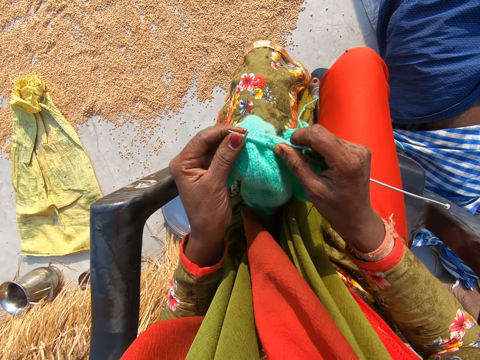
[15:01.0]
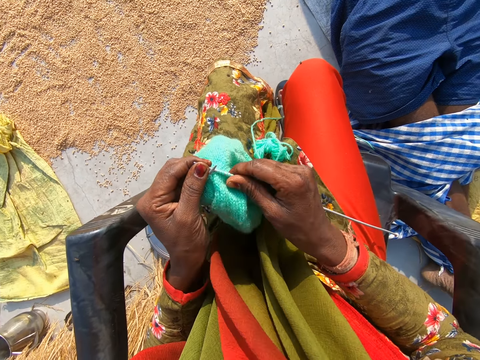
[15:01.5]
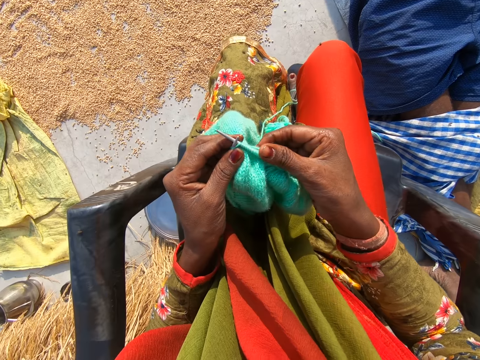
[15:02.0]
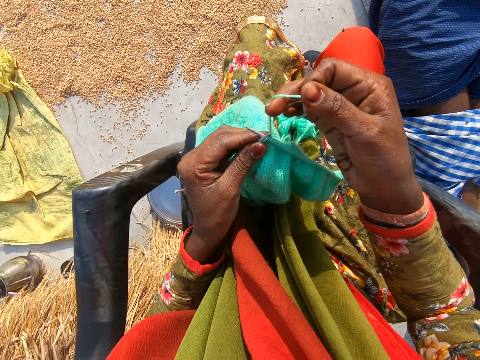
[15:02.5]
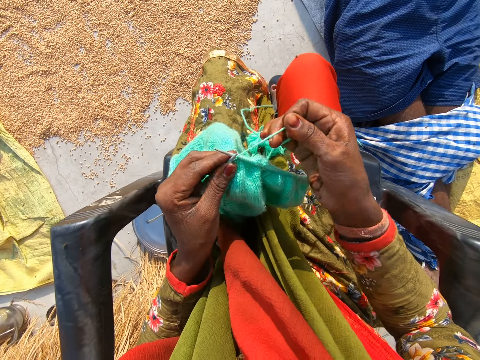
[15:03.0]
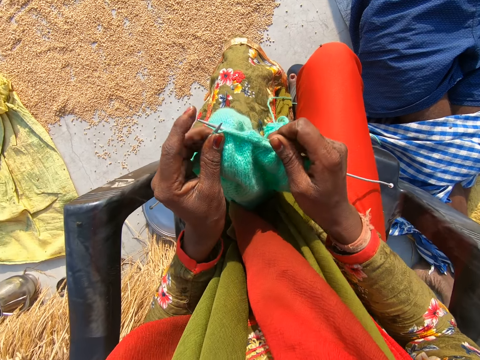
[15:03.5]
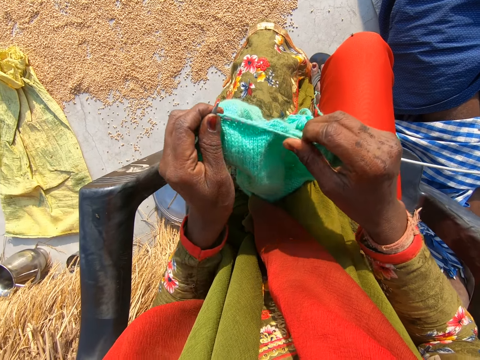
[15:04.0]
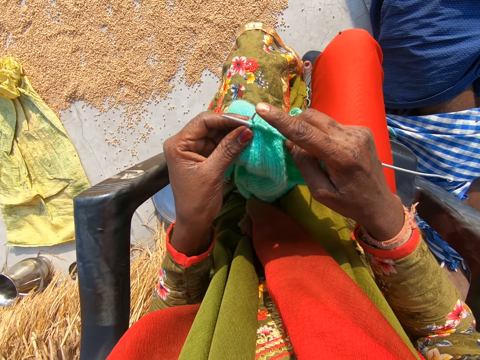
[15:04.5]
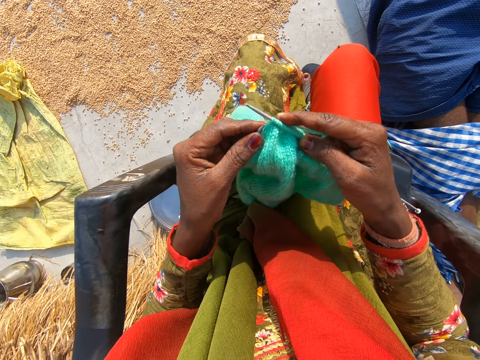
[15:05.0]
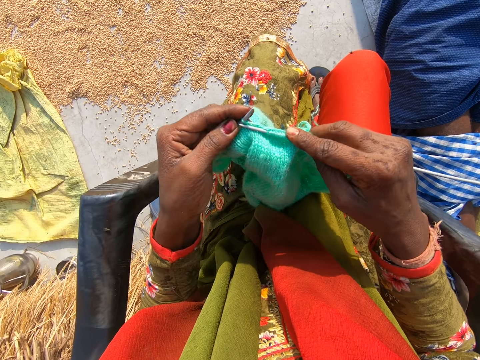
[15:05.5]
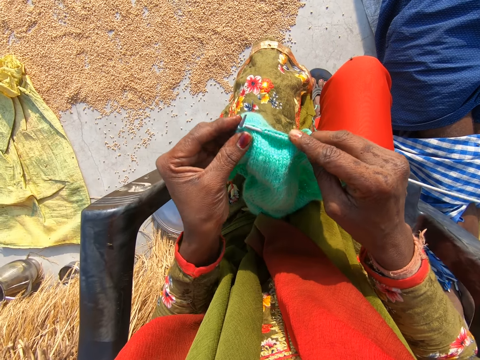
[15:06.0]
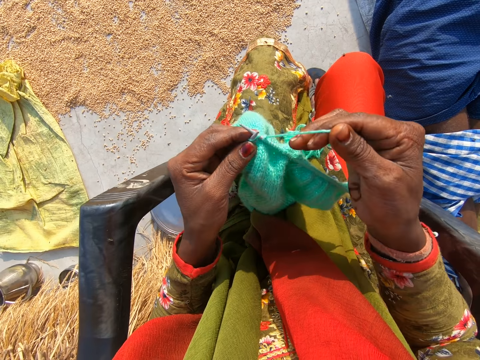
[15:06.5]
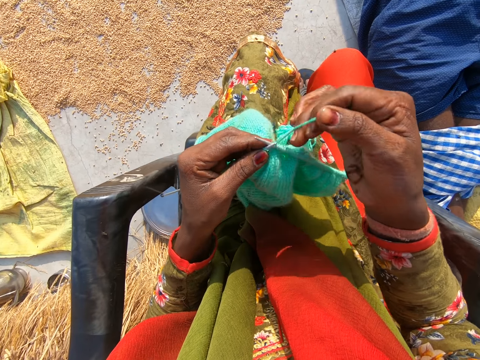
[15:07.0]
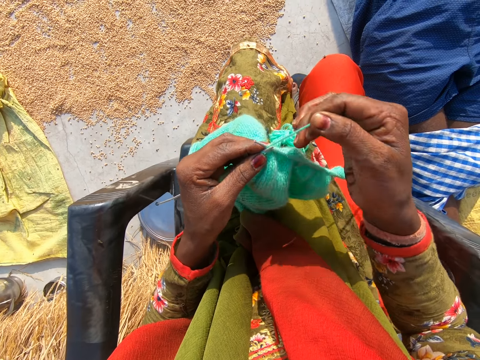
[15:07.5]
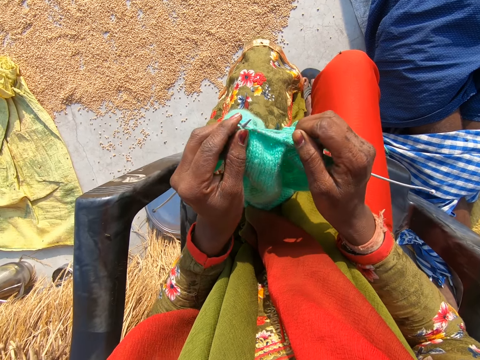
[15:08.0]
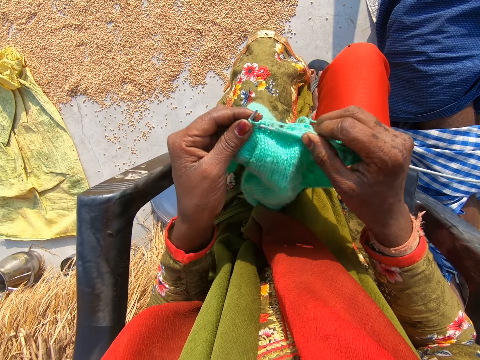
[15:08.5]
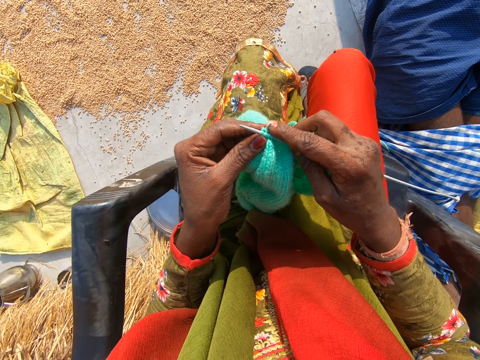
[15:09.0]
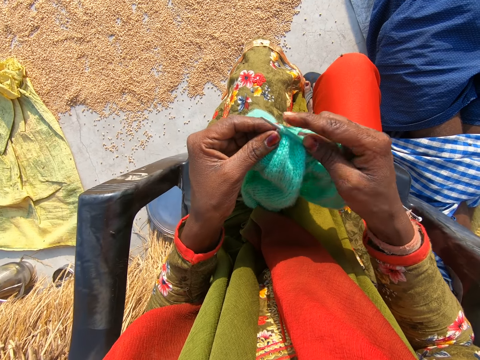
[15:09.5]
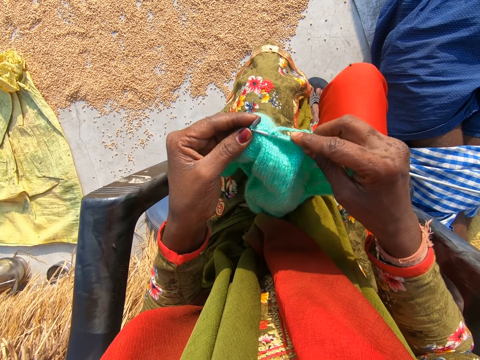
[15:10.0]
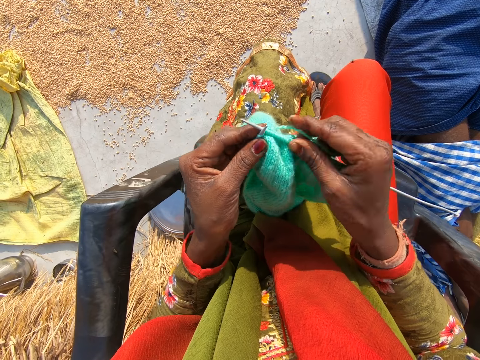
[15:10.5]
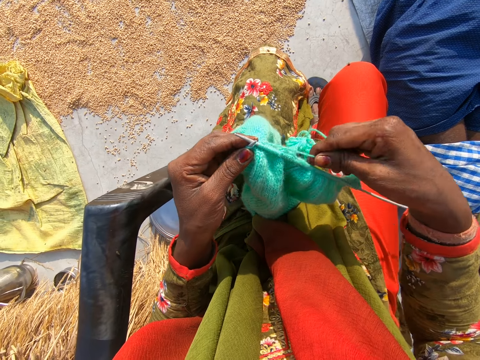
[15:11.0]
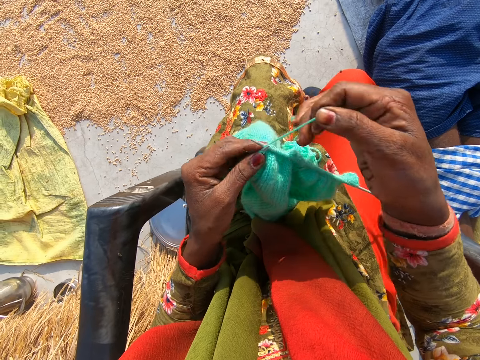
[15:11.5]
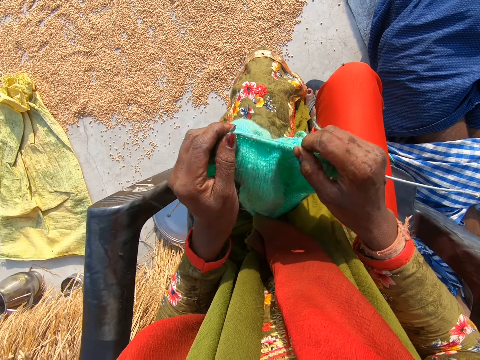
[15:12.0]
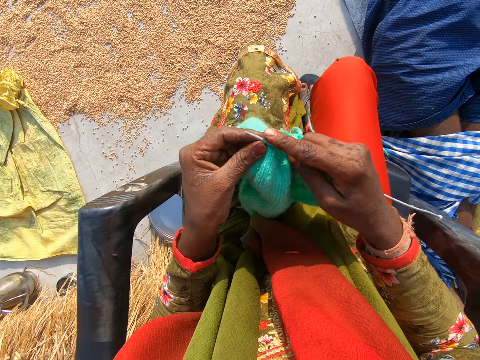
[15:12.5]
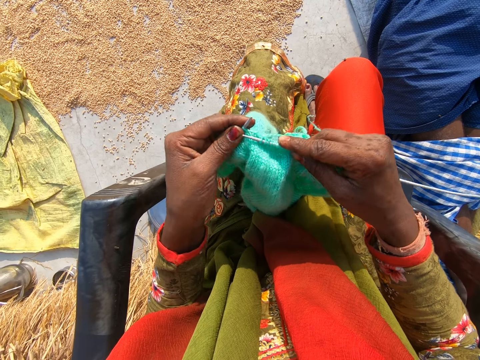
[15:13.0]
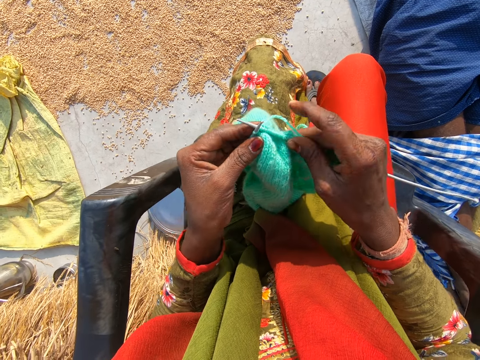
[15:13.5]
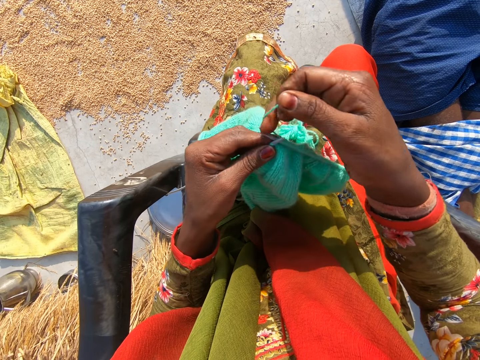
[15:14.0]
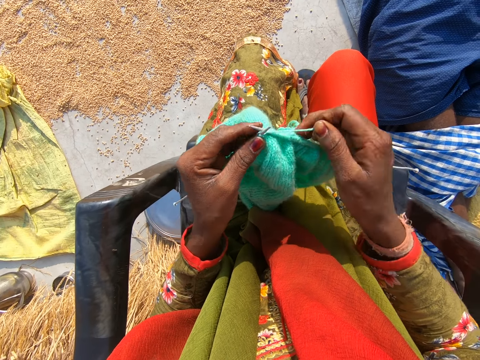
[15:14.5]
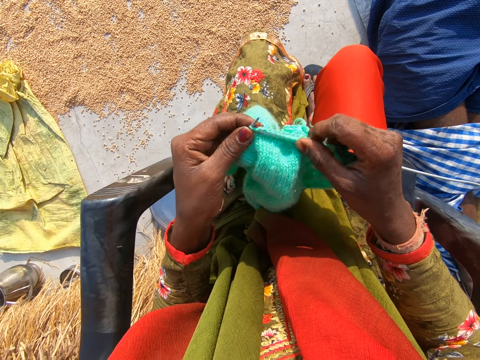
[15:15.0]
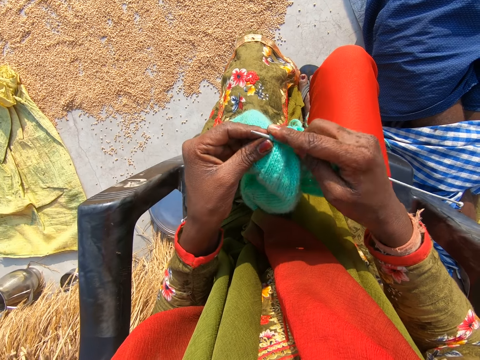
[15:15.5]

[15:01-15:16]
The camera wearer adjusts the cloth on the second needle with her right hand. She adjusts the cloth again. A man converses with another man. The camera wearer knits a garment.

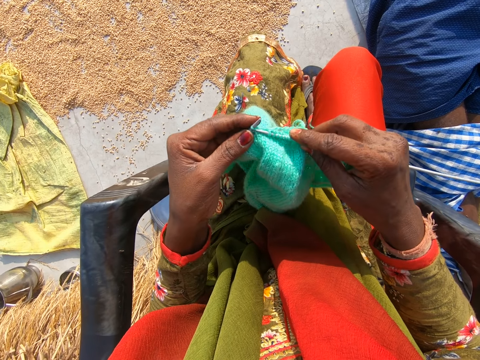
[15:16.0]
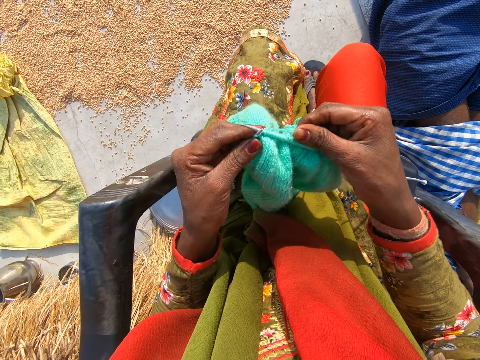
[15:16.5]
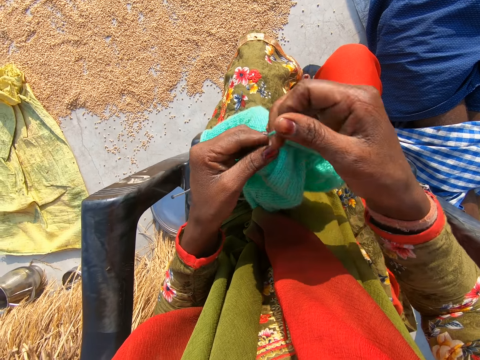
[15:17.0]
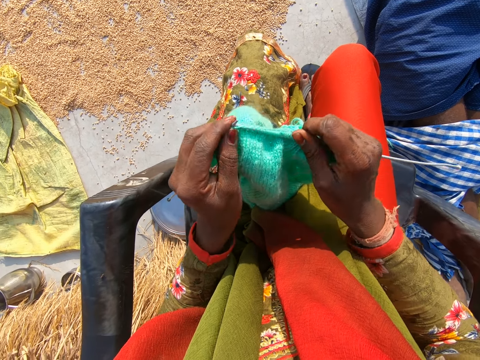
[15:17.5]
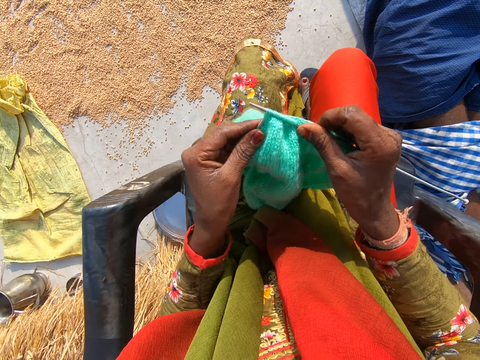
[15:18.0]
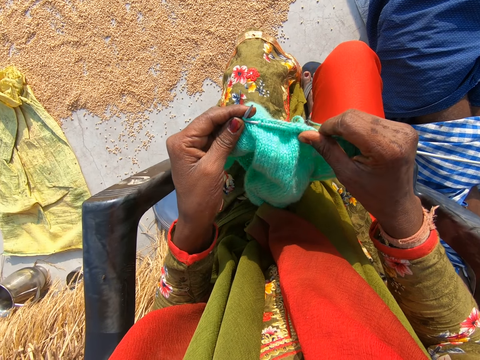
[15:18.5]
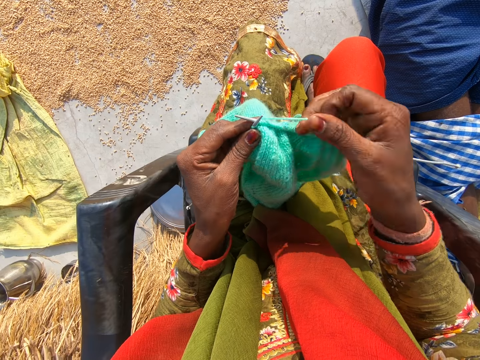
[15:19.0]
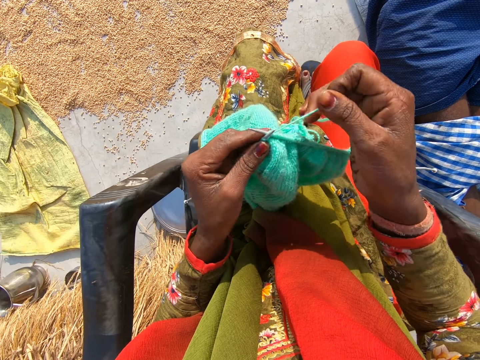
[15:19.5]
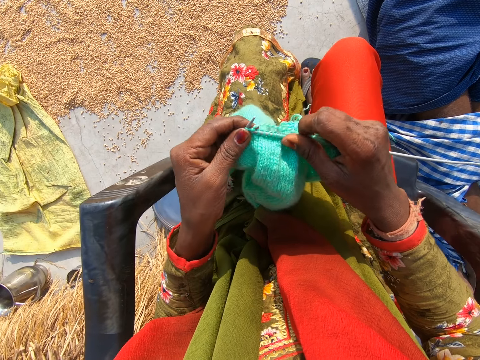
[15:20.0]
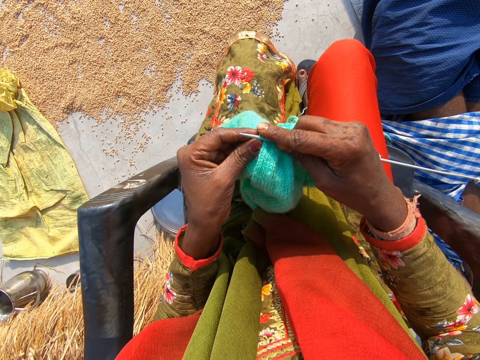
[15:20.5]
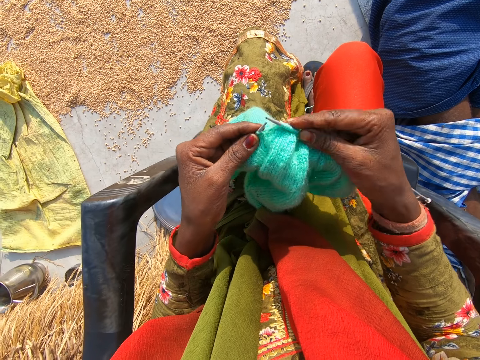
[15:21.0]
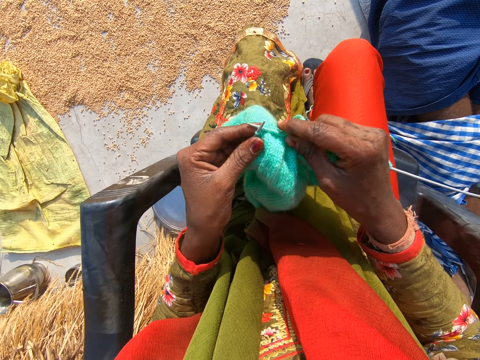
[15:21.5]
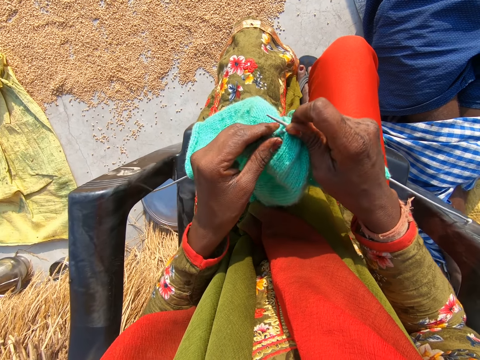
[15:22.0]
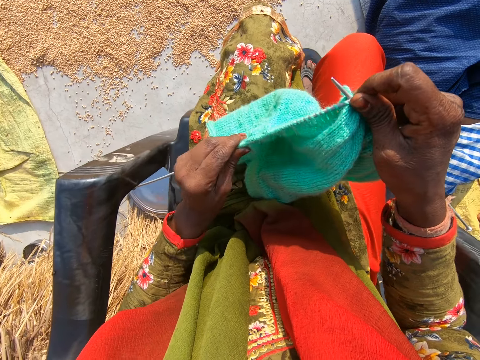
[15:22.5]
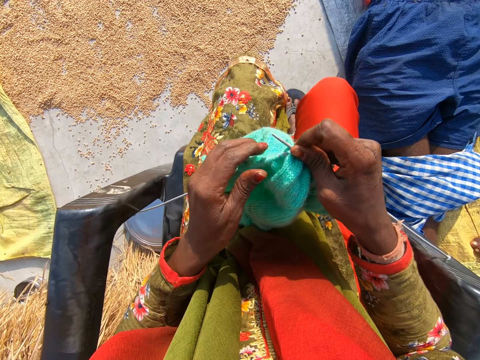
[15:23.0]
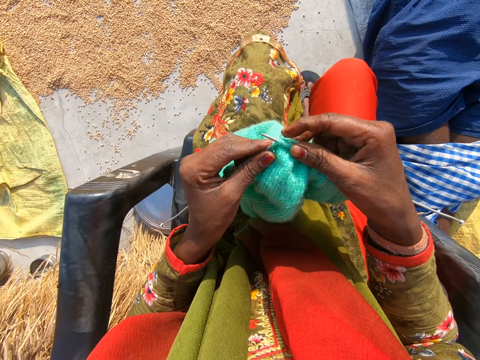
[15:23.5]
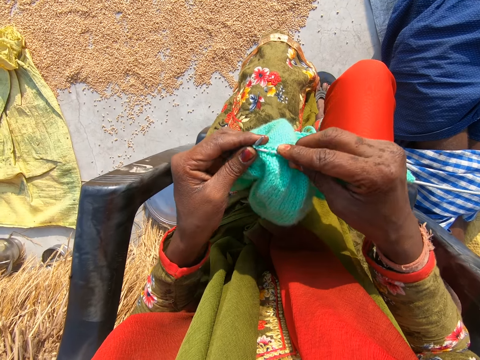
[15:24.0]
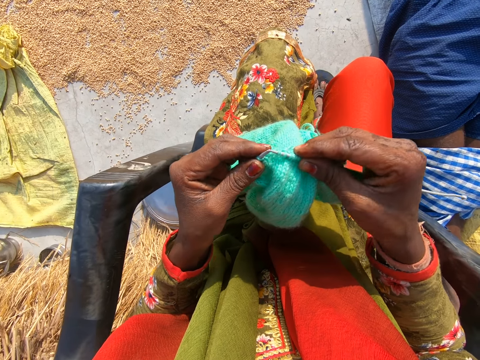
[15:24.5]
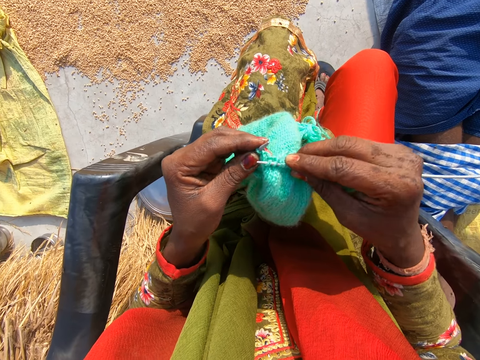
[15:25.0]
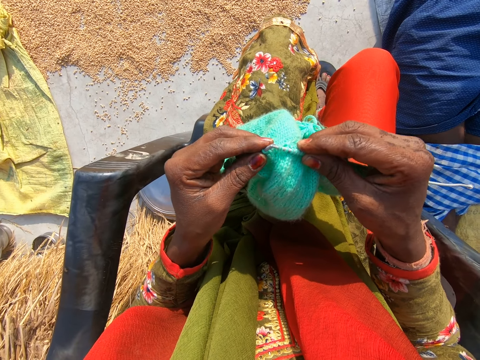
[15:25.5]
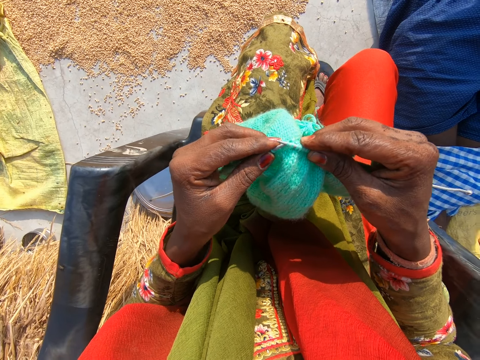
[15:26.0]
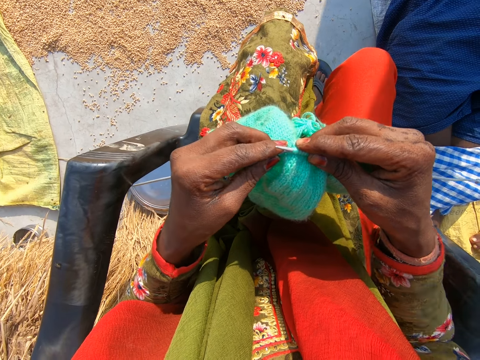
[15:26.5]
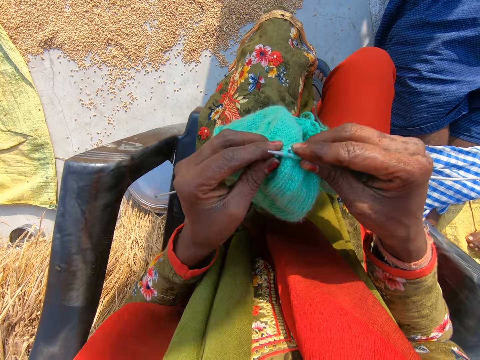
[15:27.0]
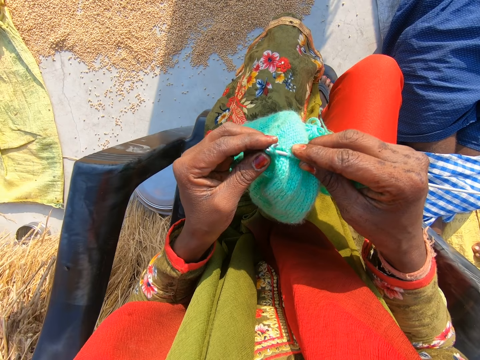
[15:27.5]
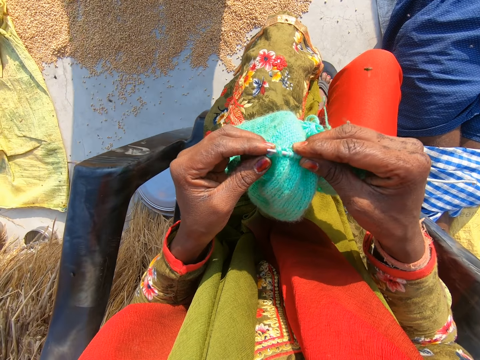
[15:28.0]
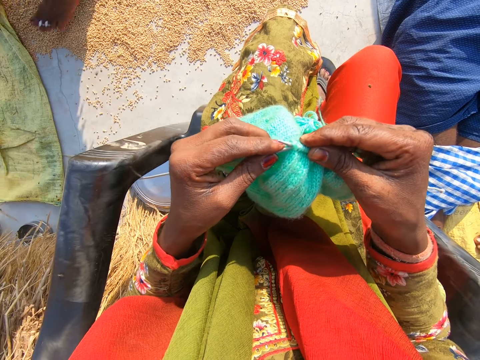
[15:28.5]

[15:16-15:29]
The camera wearer adjusts the cloth on the first needle with her left hand. She knits the cloth with the wool and the needles.
